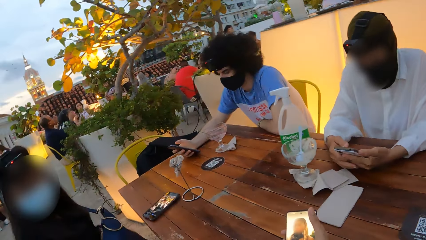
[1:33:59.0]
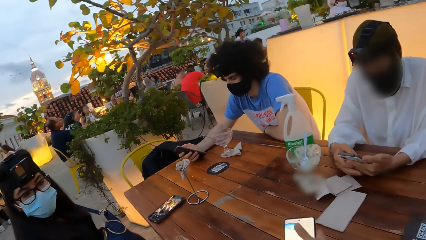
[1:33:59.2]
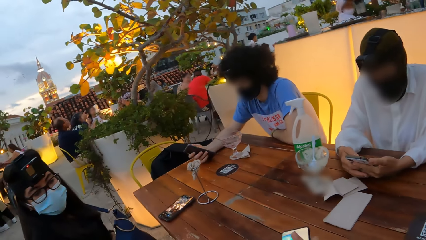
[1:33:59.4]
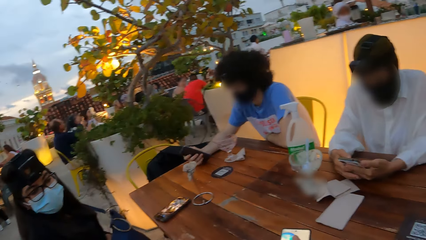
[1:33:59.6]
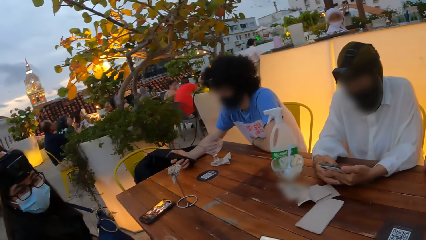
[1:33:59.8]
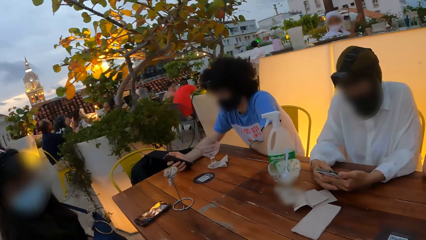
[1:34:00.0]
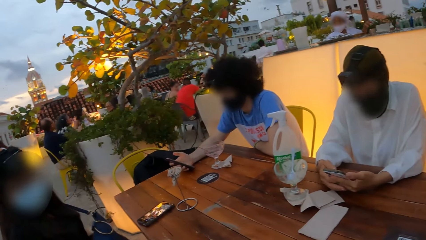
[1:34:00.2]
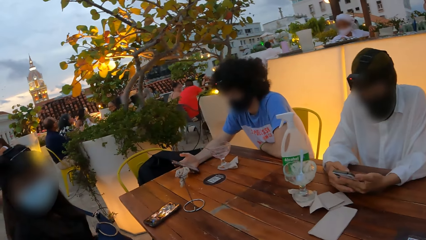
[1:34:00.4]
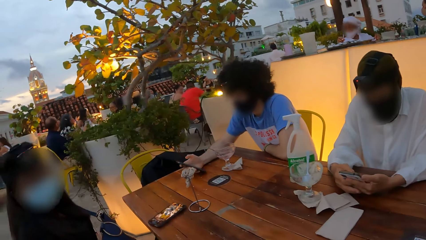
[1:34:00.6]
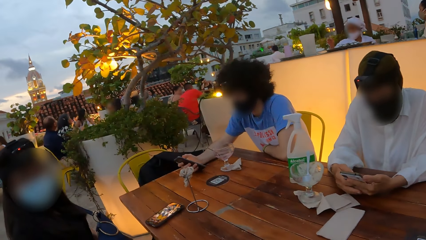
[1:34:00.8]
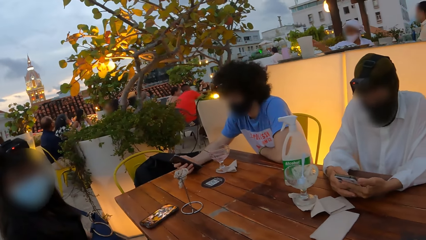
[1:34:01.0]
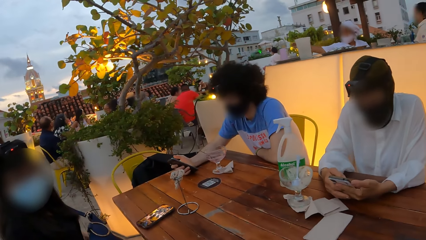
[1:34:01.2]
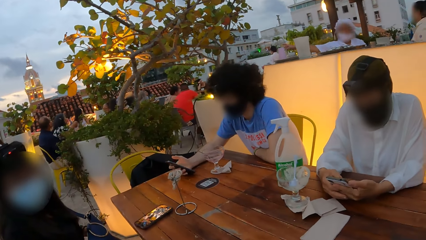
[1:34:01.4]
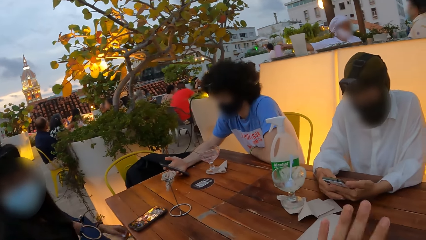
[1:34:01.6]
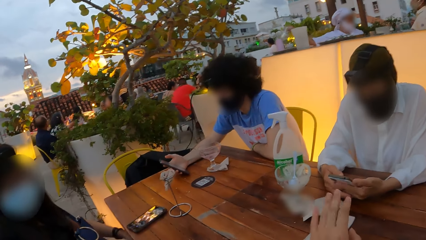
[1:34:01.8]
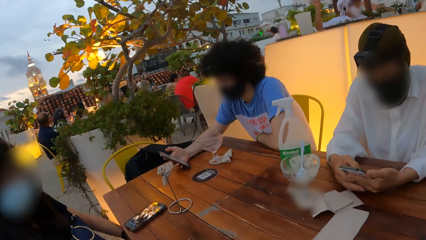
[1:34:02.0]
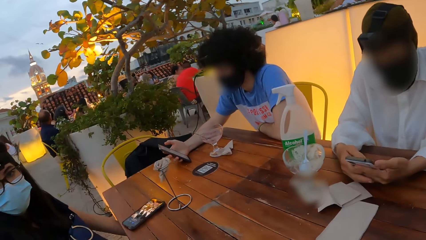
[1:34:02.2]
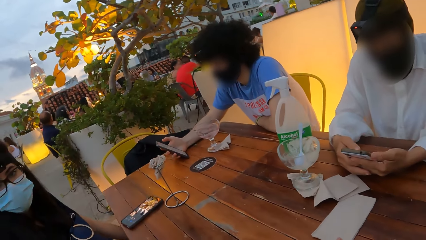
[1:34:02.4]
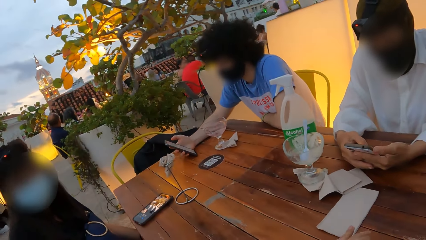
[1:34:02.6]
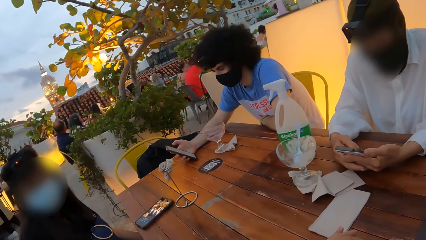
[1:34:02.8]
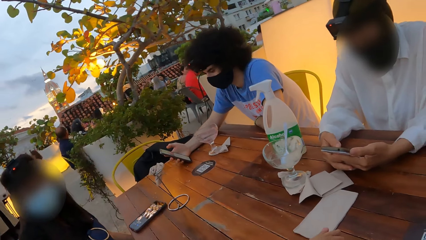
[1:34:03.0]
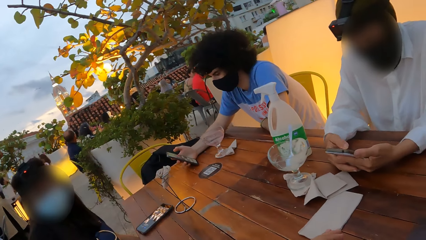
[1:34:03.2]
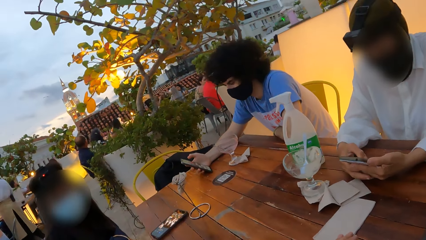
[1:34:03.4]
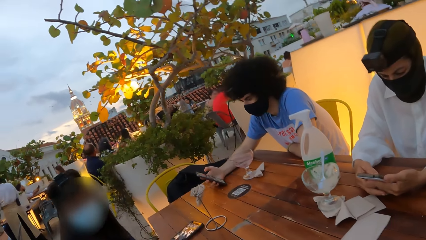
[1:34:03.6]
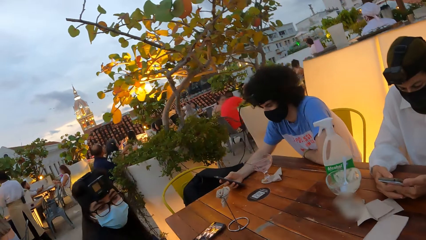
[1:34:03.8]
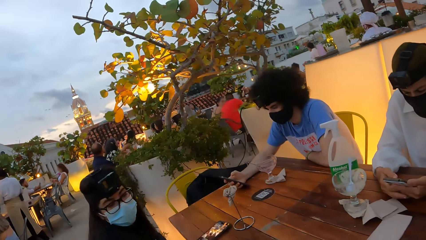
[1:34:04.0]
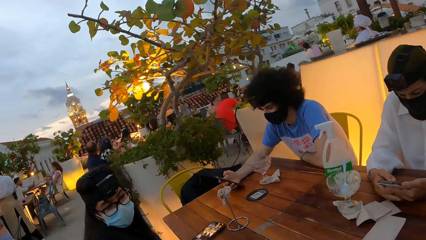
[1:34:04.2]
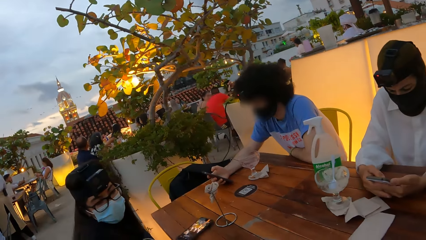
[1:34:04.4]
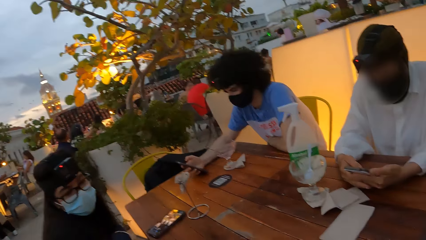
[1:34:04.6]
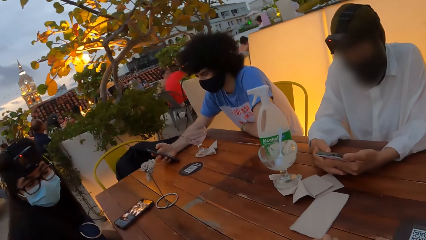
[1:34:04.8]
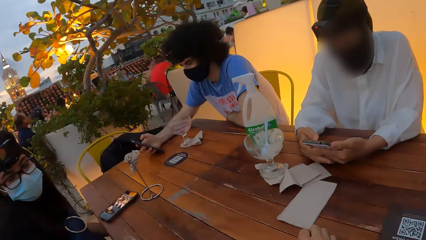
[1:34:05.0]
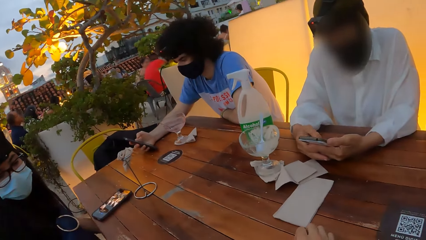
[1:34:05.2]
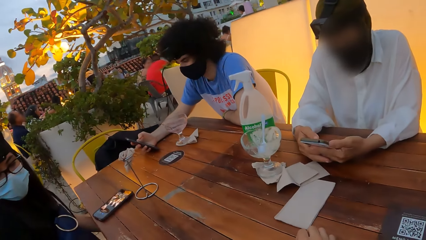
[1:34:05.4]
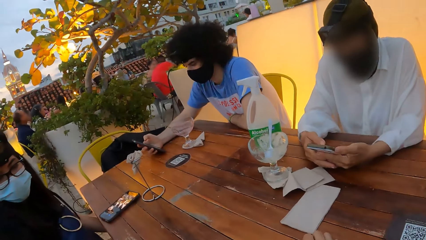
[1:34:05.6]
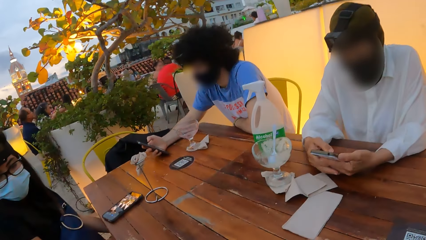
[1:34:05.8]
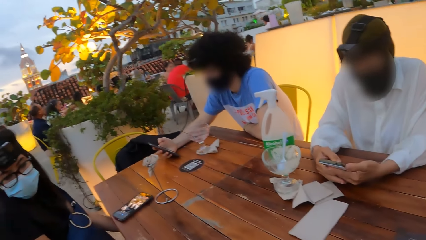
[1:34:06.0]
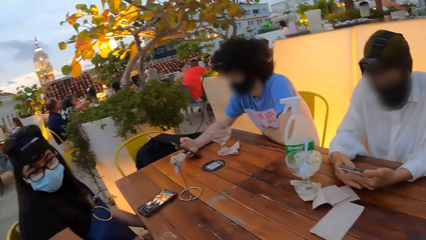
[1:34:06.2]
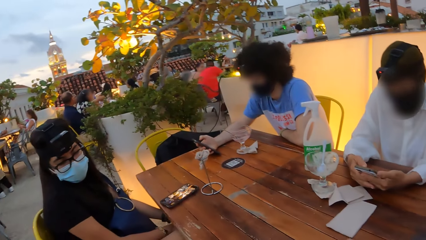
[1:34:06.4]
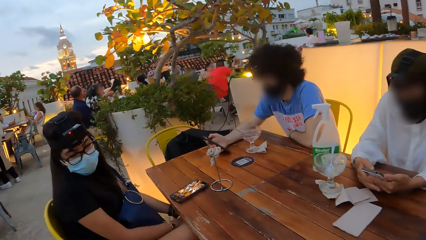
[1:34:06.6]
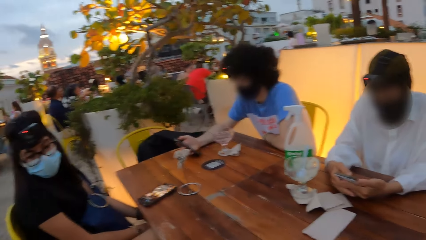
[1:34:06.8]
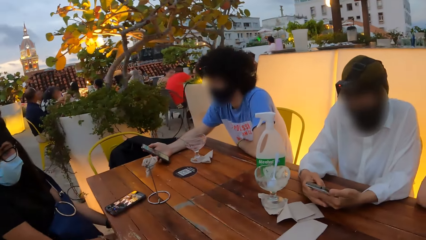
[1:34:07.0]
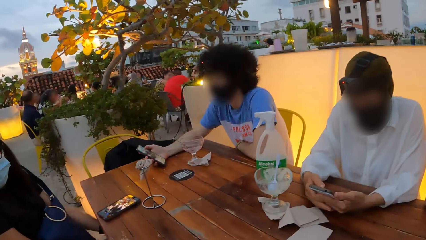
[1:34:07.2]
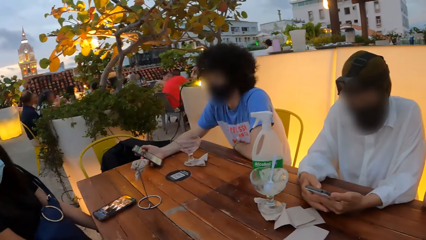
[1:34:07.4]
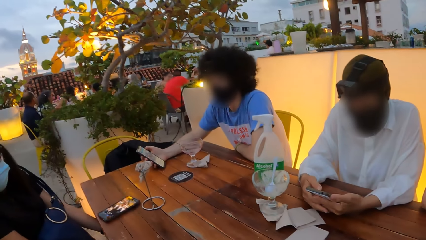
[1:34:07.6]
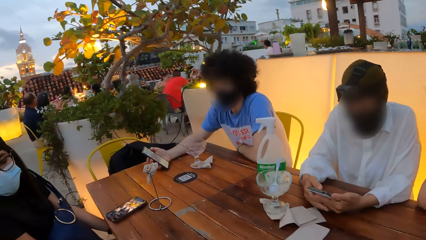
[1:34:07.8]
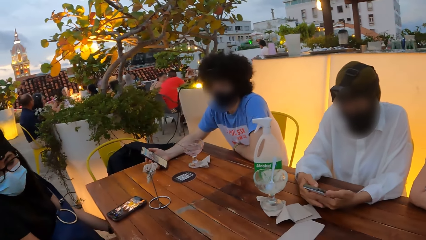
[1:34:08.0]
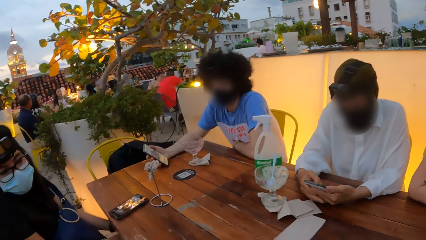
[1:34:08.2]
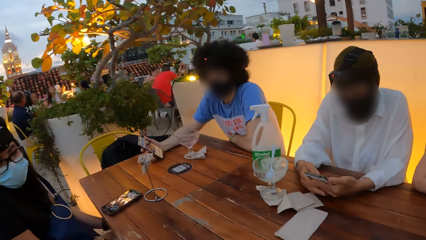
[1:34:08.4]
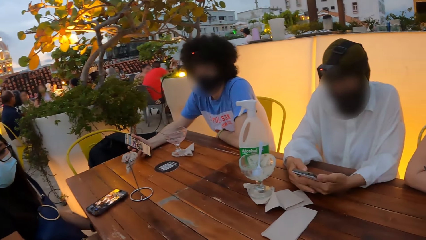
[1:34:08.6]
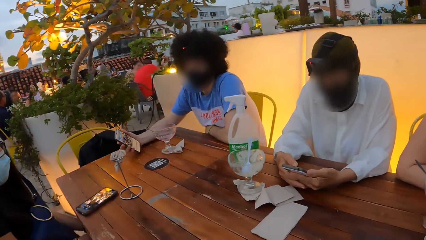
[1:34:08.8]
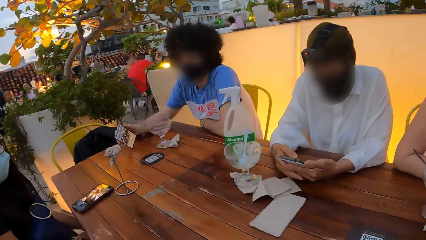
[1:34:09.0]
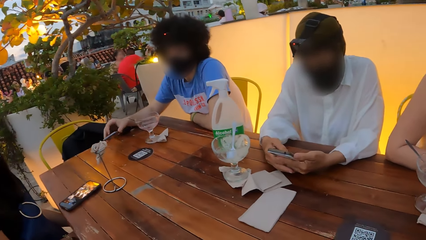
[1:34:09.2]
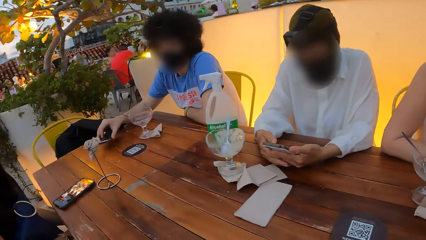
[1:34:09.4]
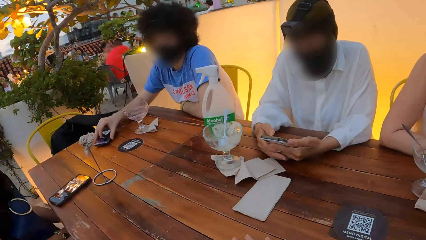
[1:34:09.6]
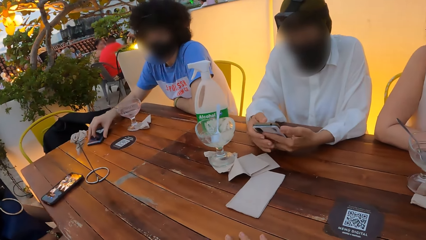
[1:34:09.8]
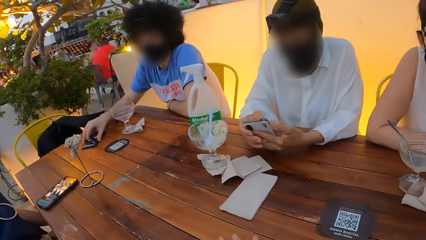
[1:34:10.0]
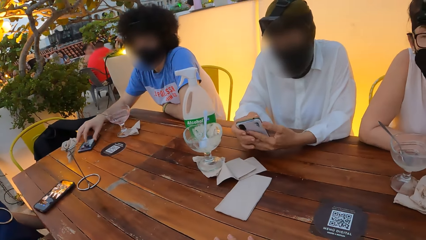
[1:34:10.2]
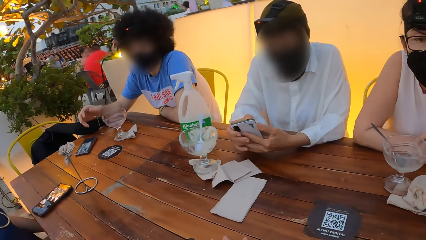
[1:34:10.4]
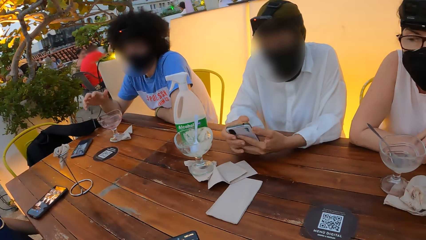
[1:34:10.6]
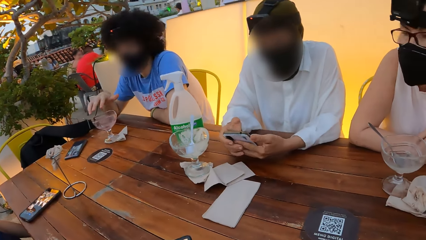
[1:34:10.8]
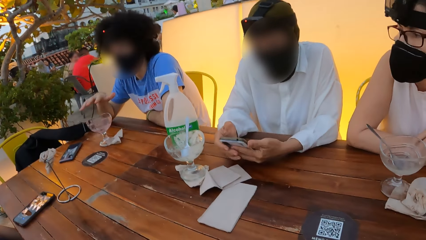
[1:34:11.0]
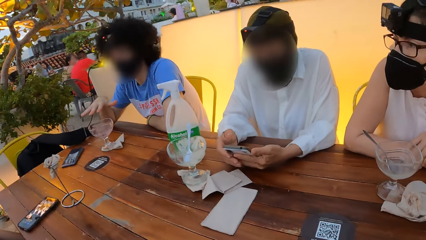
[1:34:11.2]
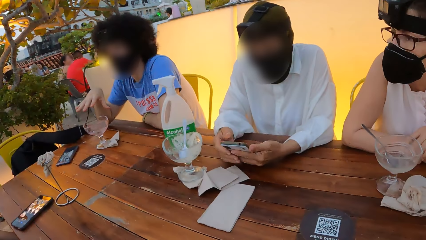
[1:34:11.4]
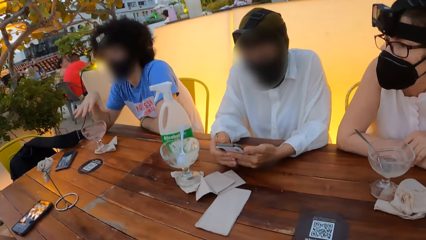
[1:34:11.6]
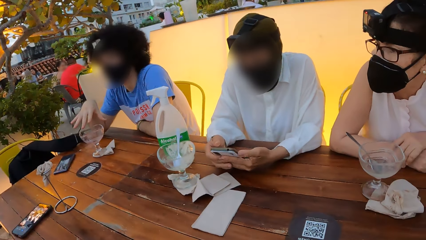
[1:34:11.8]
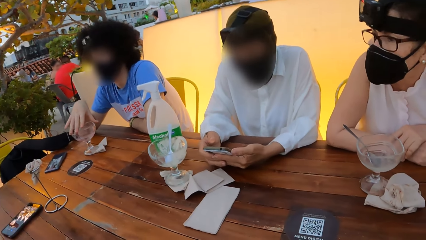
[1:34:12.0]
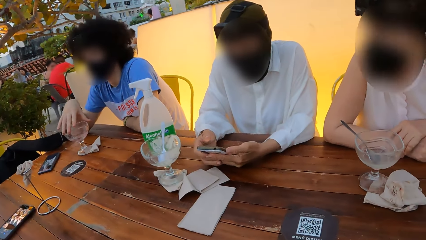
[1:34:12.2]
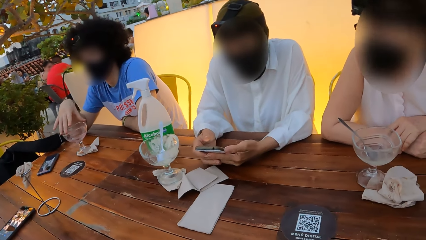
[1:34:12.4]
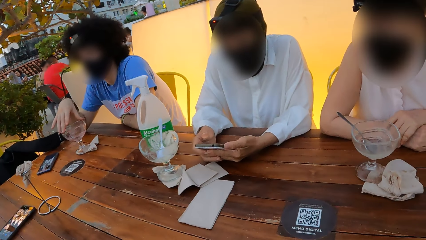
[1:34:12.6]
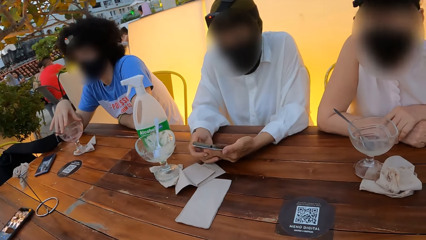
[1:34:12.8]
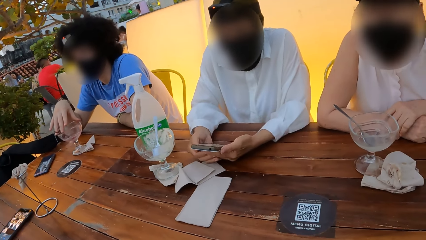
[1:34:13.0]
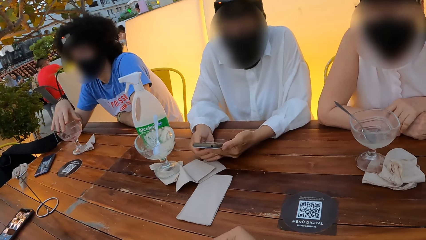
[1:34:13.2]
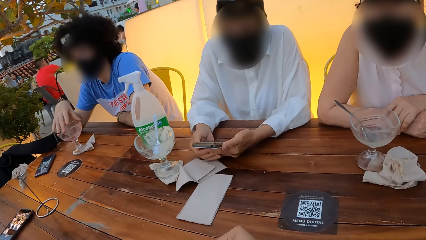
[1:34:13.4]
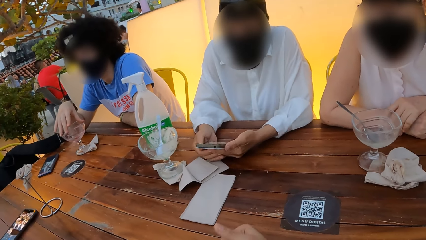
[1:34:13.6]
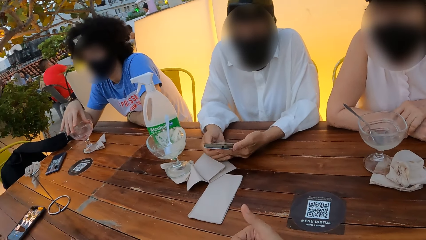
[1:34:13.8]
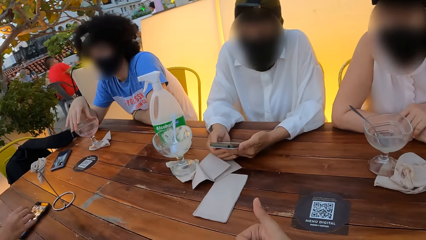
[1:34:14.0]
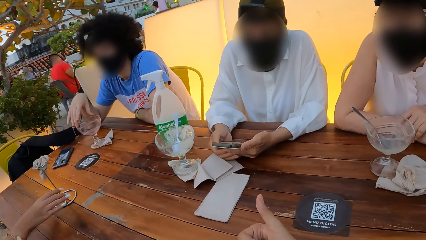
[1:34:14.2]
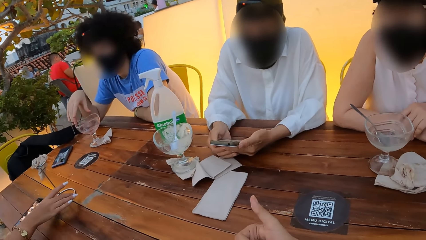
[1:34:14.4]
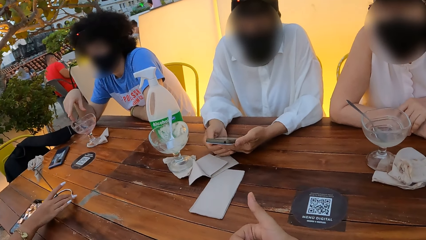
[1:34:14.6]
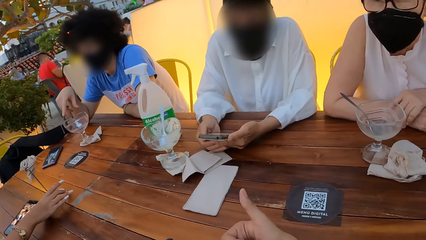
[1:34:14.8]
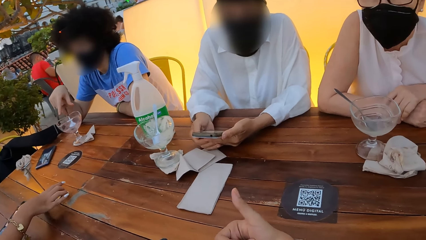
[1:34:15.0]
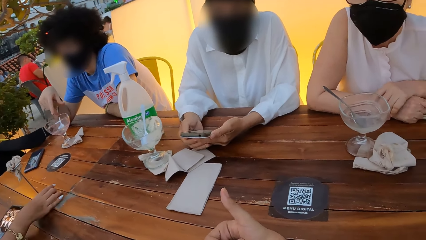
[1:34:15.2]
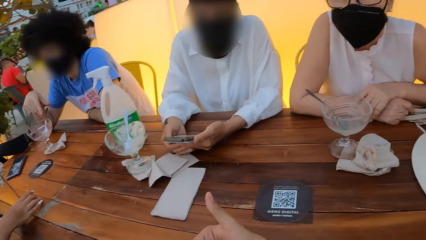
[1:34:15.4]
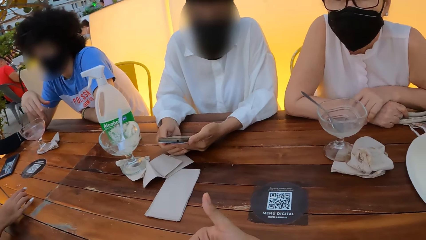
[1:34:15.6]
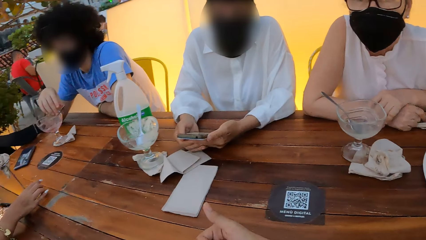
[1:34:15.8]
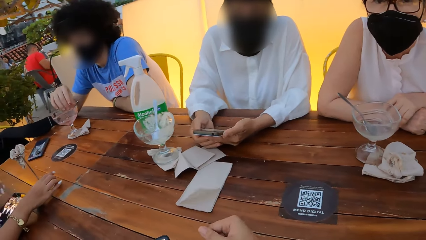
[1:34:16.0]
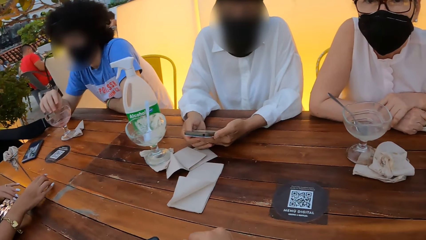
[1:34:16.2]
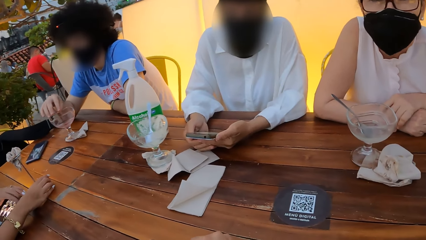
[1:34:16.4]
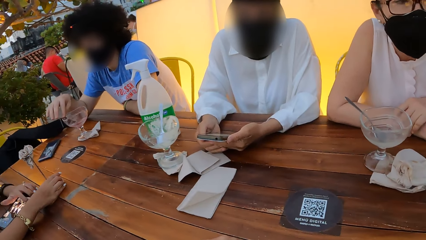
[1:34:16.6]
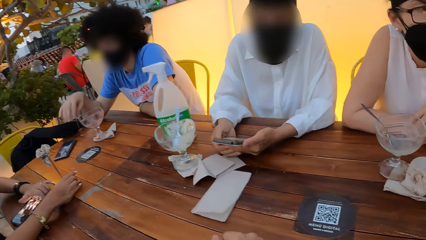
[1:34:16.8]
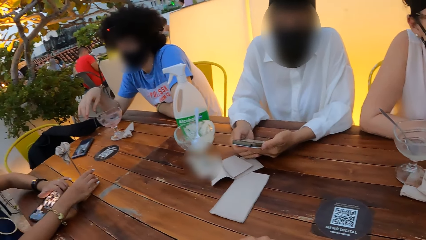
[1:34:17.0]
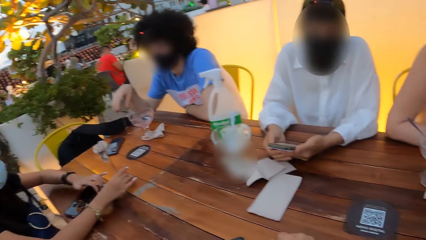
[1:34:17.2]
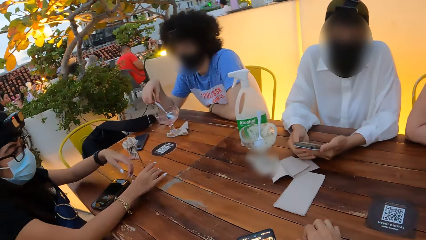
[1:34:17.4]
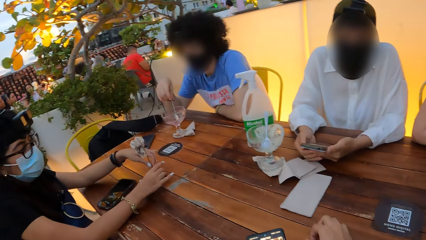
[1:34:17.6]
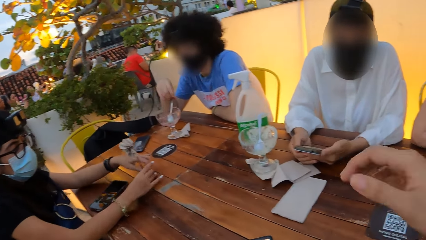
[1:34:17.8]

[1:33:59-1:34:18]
The camera wearer looks at a man. He interacts with a lady. He uses his phone.
